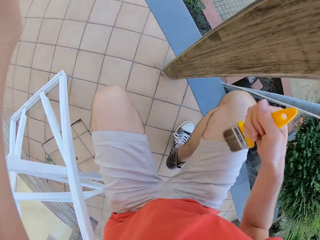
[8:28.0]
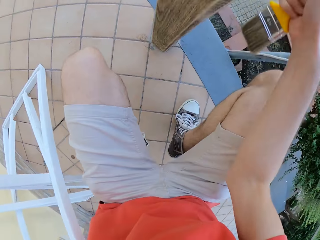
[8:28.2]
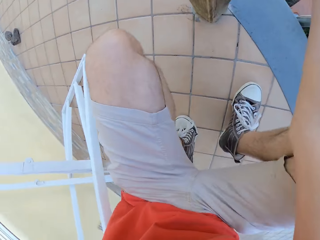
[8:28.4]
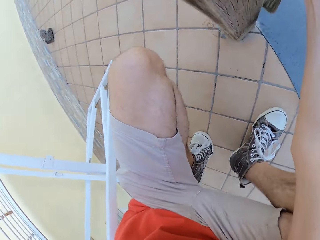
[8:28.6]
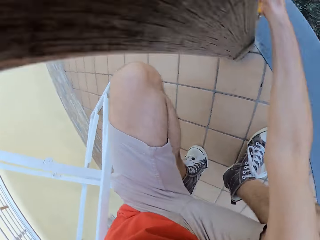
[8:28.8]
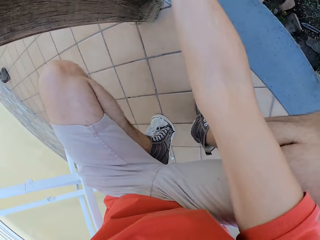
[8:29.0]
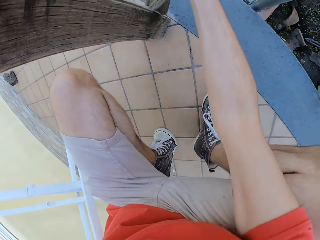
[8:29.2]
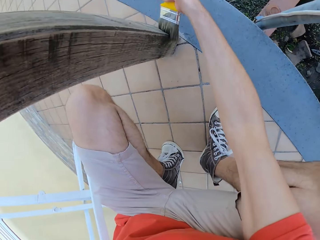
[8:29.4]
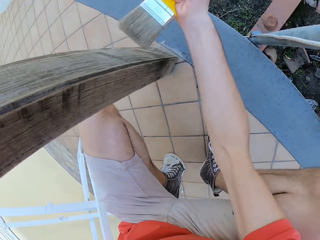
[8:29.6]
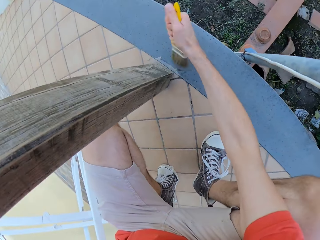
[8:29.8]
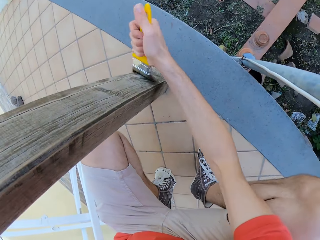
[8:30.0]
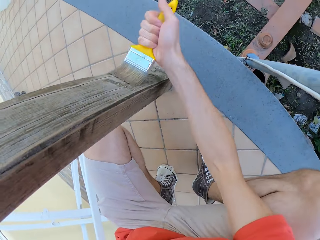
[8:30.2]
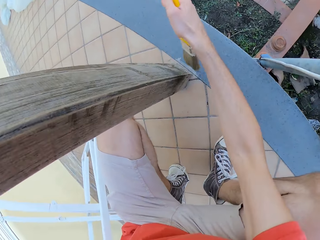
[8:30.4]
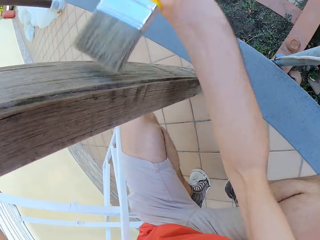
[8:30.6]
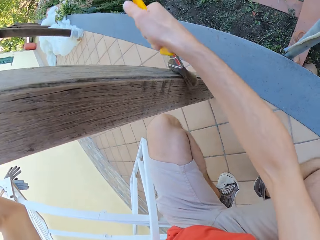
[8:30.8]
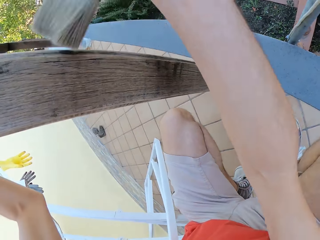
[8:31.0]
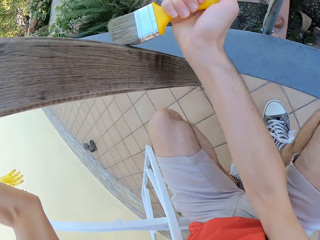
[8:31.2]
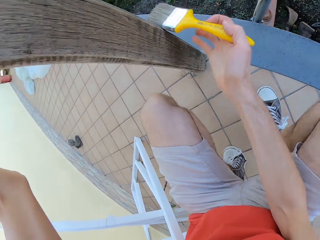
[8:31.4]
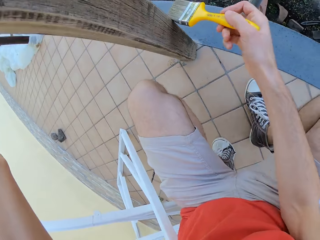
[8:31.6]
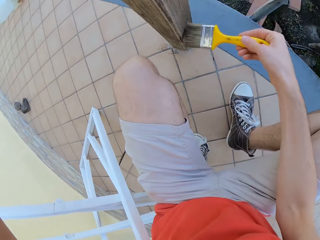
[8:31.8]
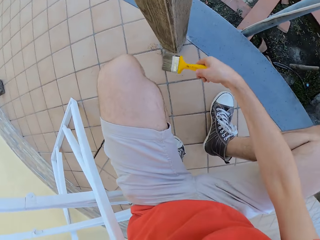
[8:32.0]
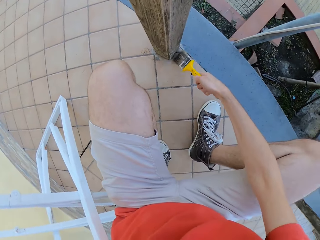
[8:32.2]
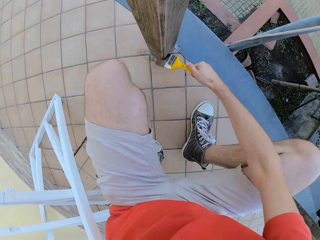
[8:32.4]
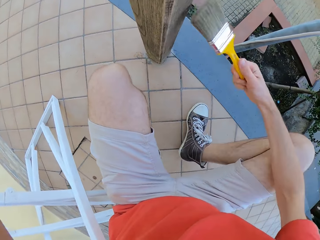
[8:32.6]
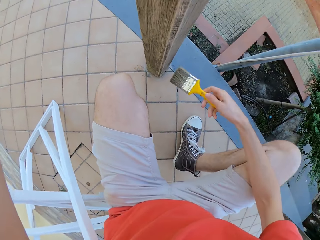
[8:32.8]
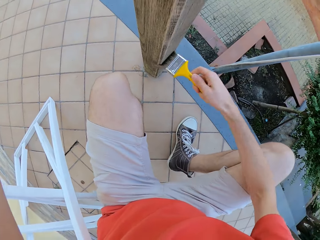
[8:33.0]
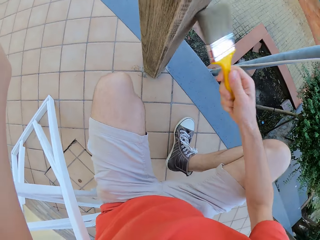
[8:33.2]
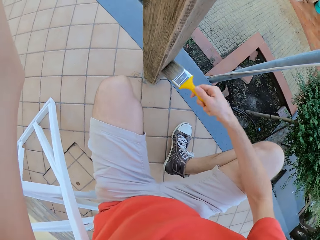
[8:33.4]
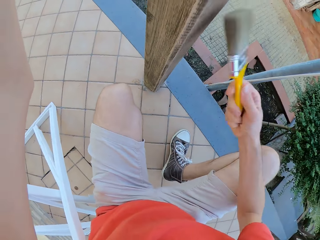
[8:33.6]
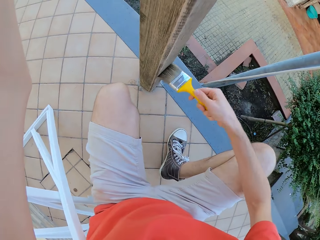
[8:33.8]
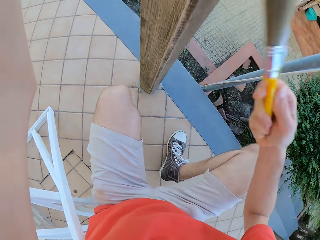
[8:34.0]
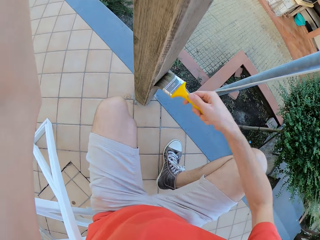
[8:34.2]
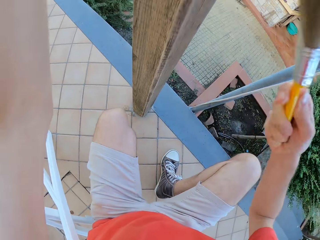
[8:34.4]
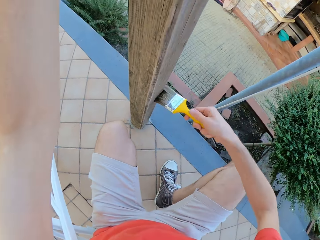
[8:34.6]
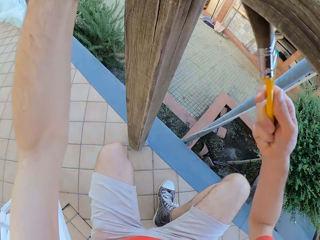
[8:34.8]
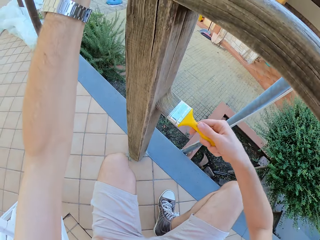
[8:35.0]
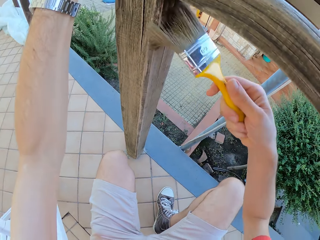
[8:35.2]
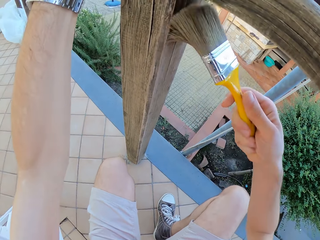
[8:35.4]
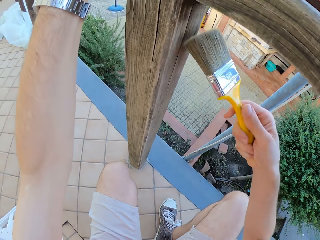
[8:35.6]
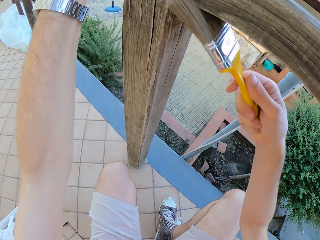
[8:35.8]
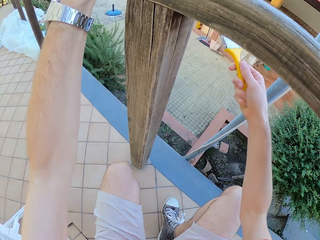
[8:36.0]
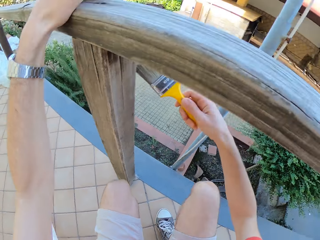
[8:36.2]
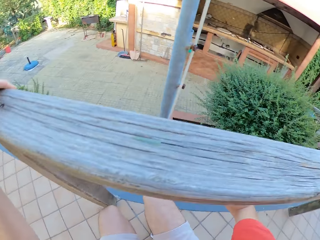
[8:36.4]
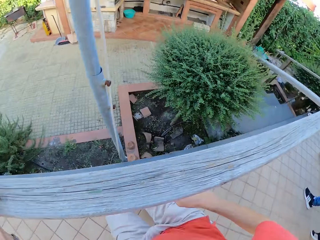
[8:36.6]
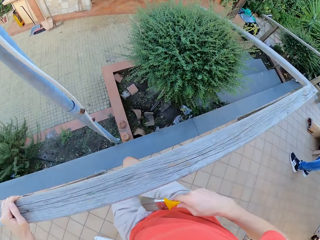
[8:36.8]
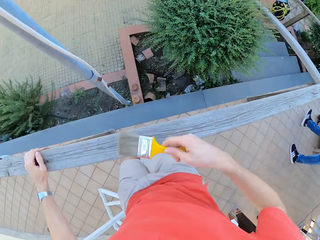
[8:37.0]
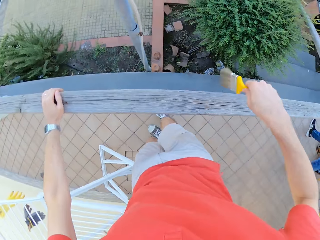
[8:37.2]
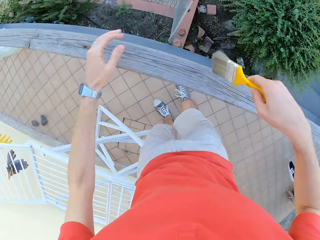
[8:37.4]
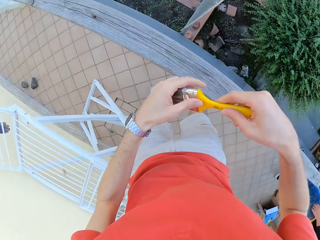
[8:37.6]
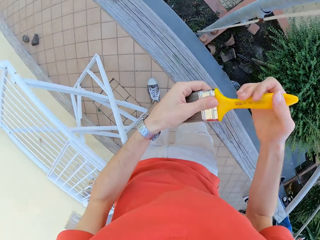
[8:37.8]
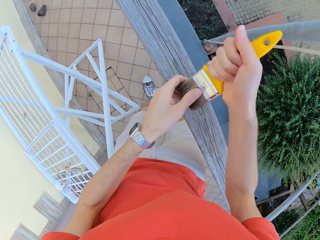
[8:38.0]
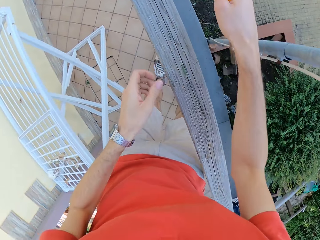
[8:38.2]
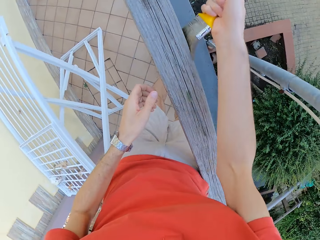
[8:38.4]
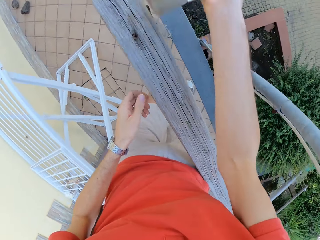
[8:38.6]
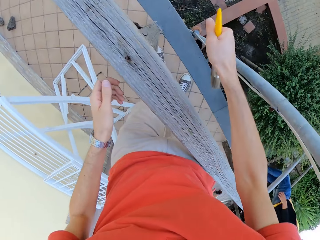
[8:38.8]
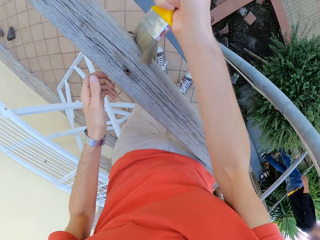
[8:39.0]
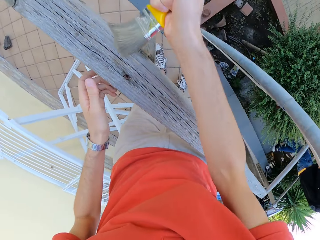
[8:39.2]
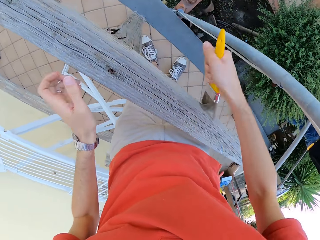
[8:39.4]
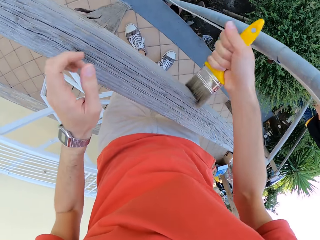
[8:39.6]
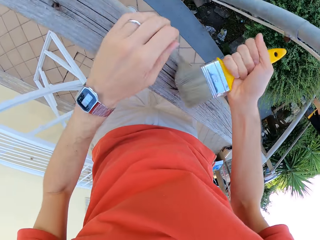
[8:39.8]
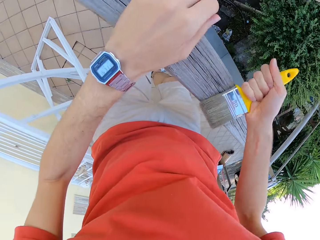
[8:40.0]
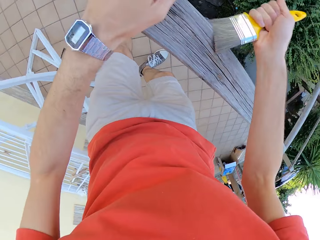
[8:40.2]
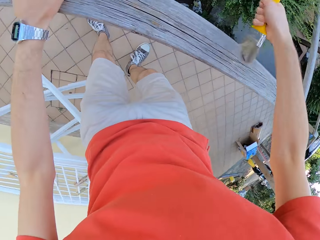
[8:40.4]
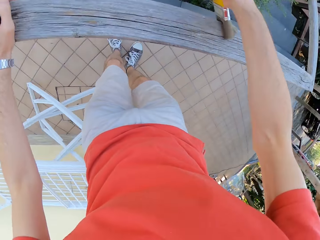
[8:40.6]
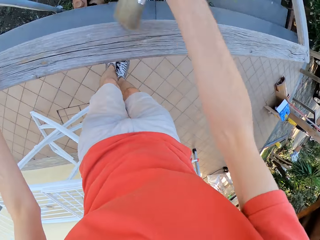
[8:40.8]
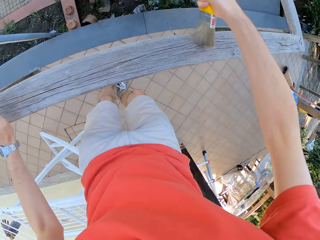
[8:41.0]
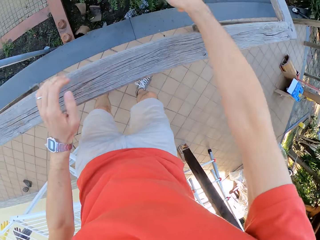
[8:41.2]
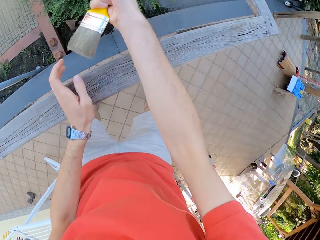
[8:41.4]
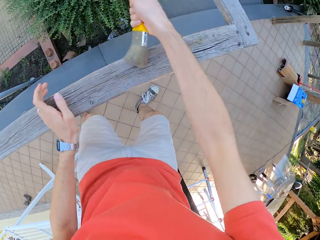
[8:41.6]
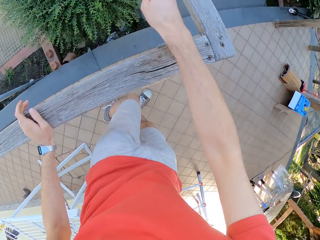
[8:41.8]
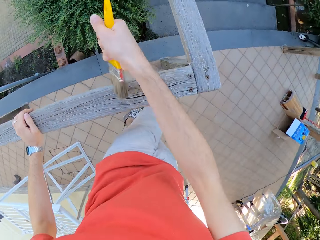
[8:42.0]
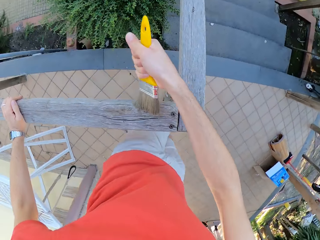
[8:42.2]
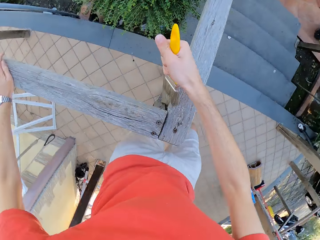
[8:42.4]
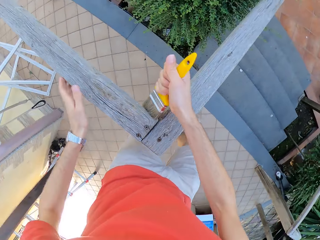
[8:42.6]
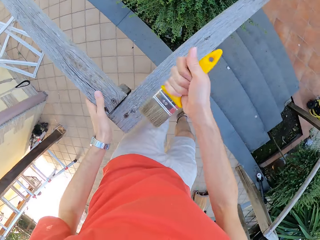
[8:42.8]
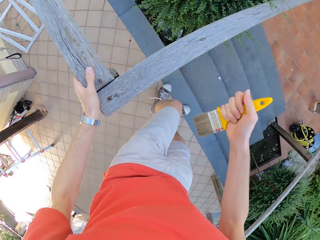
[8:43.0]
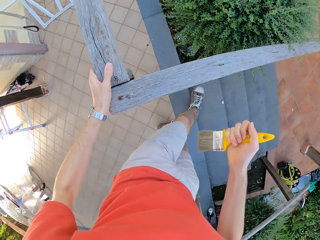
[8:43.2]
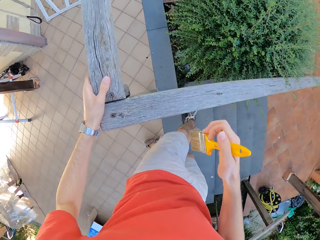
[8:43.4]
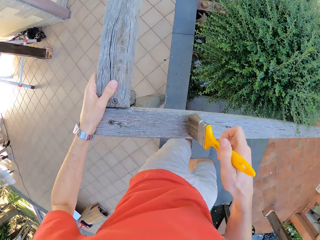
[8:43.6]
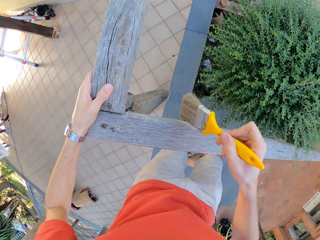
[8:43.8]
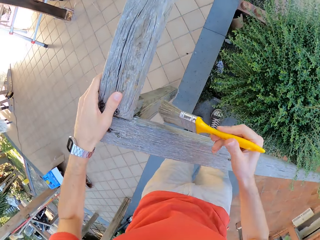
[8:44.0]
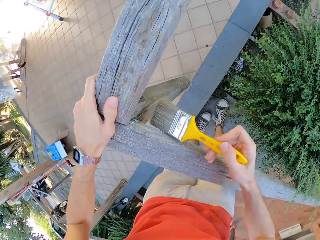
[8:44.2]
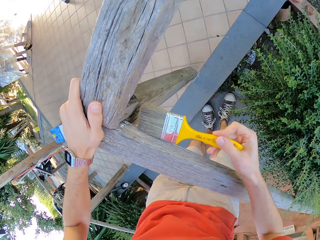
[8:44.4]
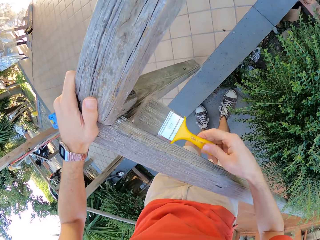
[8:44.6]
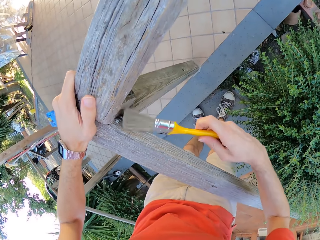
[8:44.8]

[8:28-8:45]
The camera wearer touches the paint brush on his left hand. He aligns the brush. He brushes the wooden rail with the paint brush.

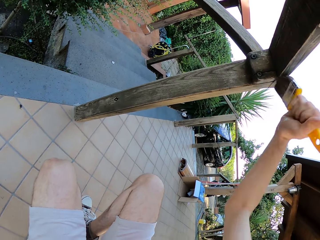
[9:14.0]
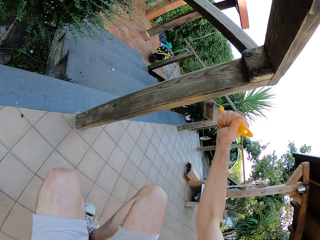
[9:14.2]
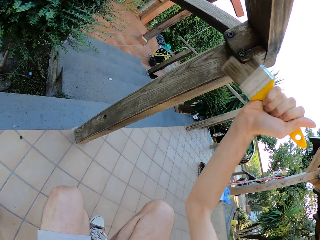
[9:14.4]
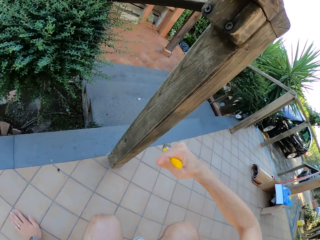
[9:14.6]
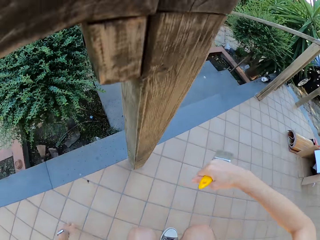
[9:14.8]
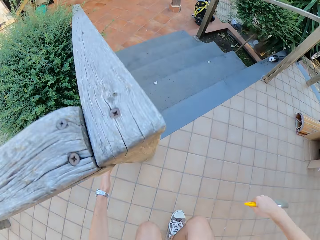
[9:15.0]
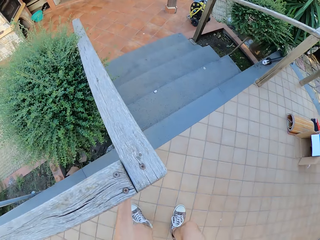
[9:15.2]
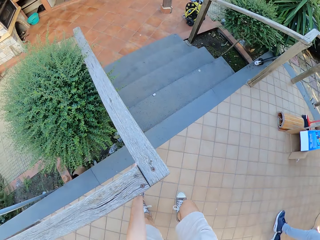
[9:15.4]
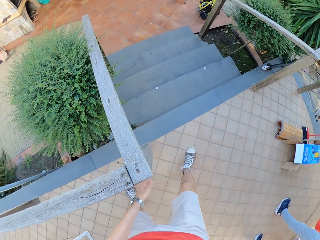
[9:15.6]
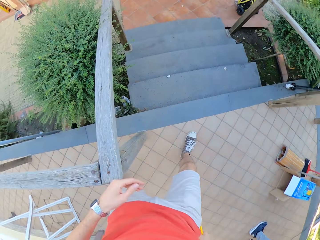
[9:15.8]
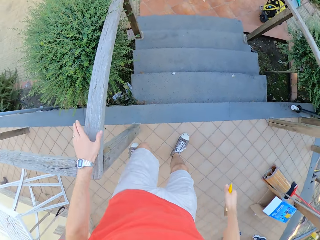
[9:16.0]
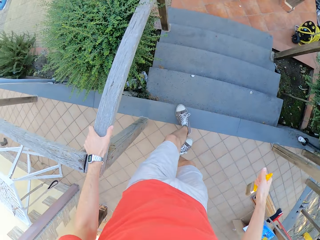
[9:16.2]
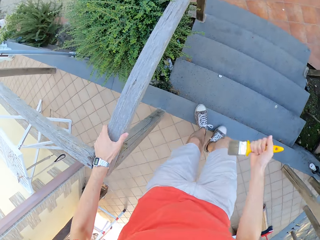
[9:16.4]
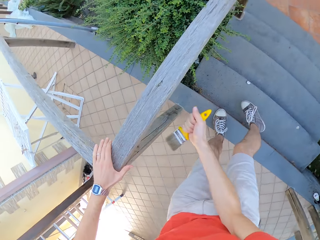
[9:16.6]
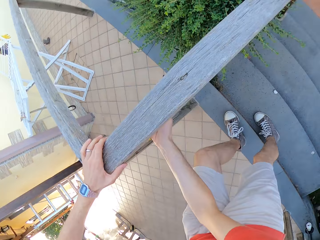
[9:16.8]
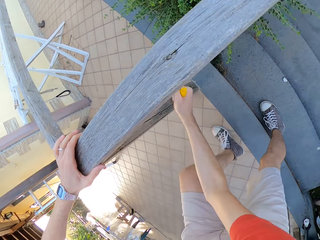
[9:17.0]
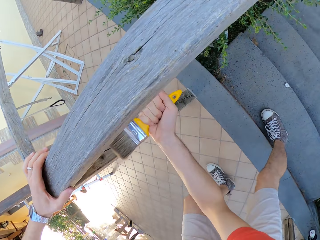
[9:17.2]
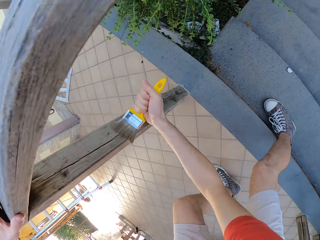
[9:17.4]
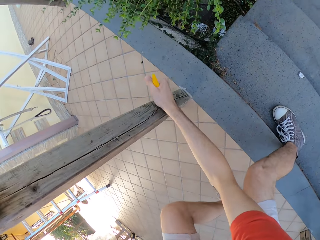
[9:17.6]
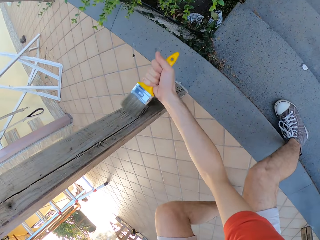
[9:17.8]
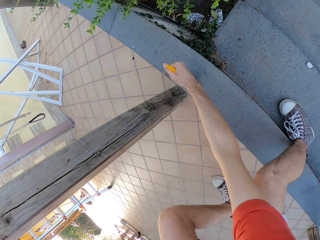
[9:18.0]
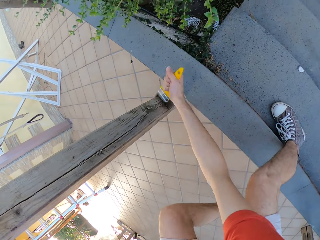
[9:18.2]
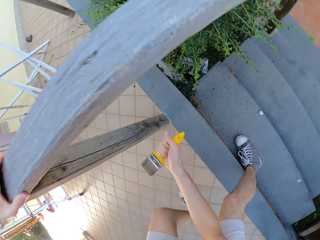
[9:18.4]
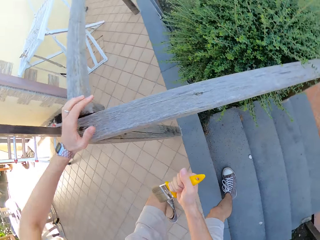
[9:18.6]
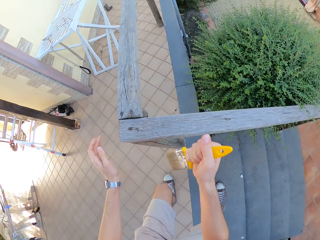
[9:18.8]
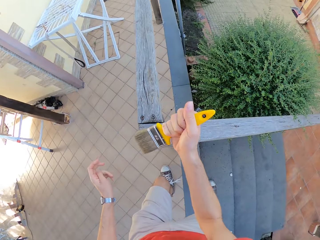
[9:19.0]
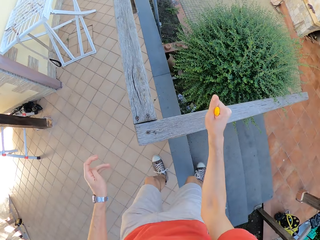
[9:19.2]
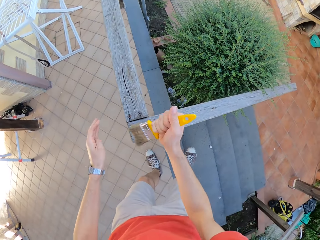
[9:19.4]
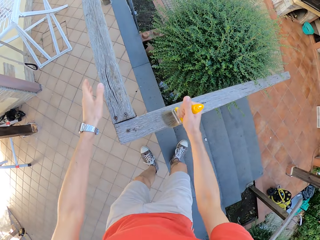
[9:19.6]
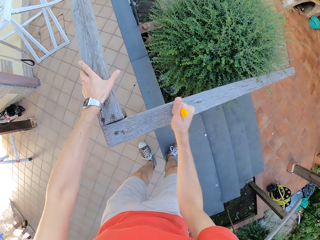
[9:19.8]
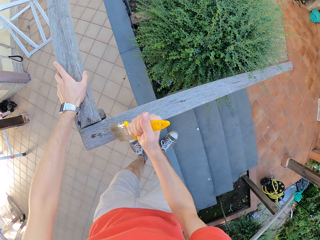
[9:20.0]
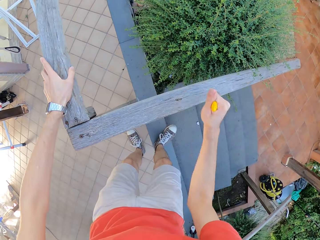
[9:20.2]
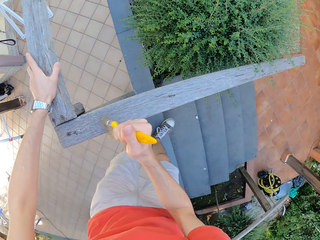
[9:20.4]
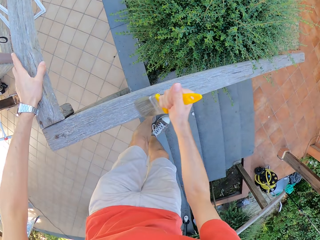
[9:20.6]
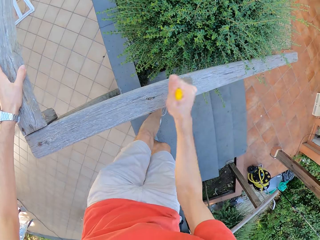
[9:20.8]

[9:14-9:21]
The camera wearer withdraws their hand from the fence. They move towards the staircase. They hold the plank with the left hand. They hold the fence with both hands. They brush the fence with the right hand.
